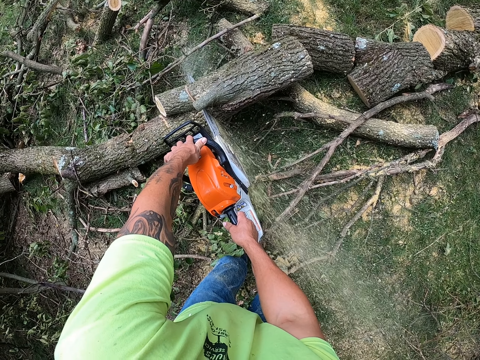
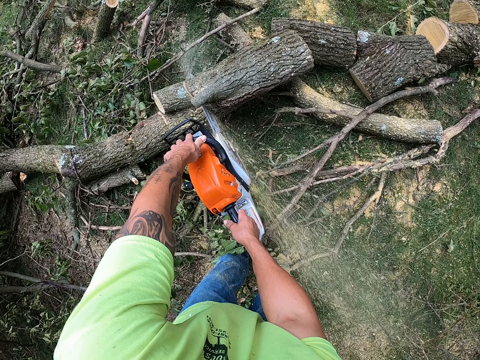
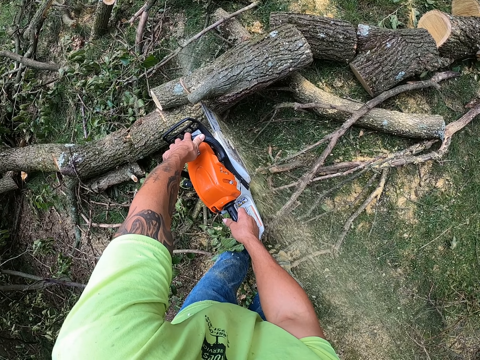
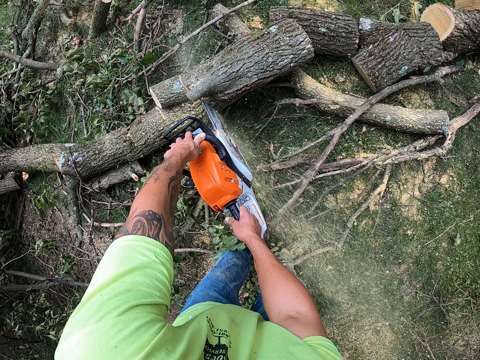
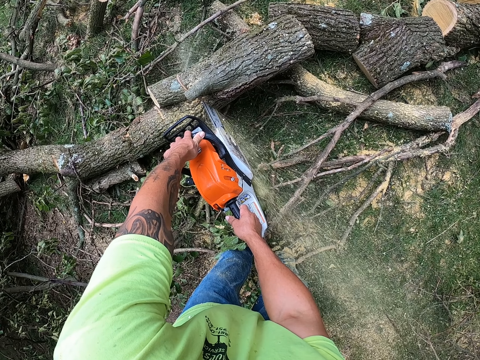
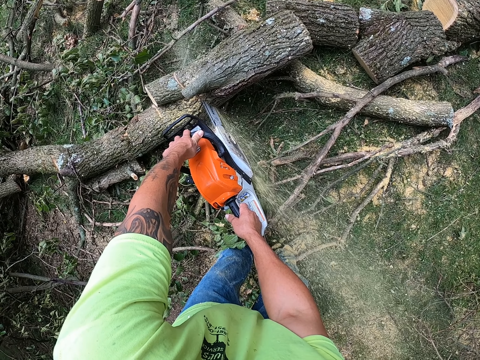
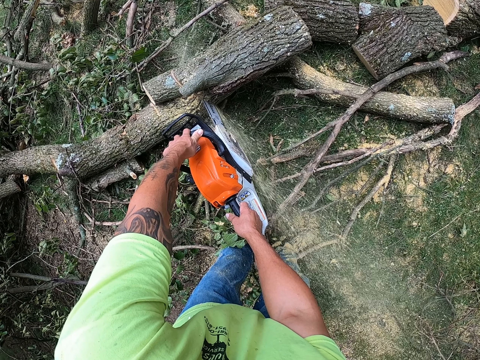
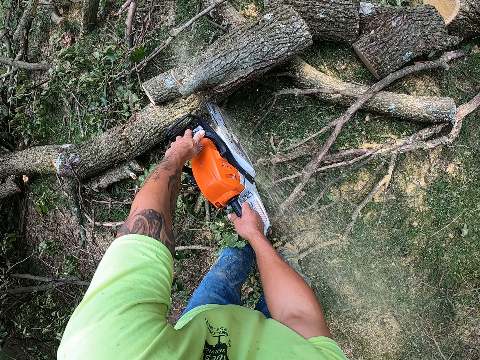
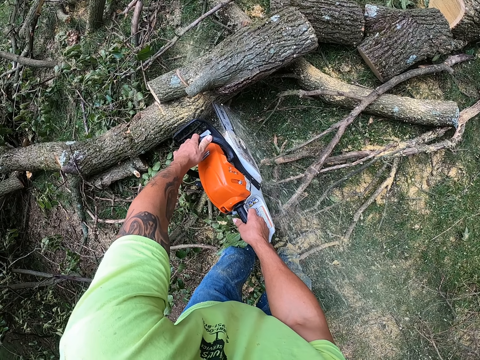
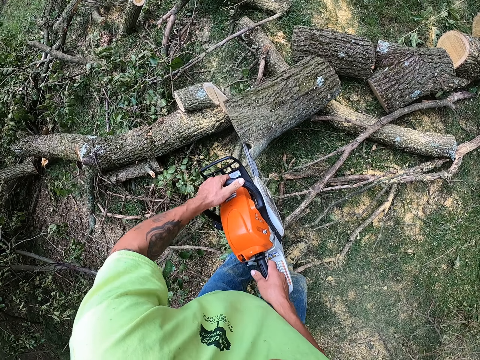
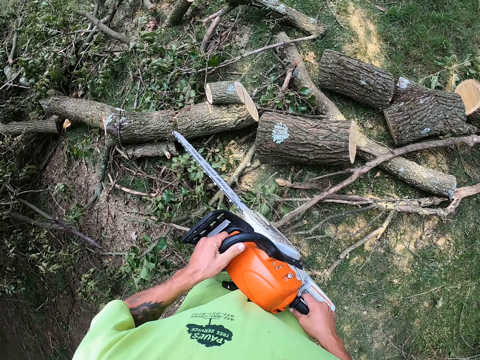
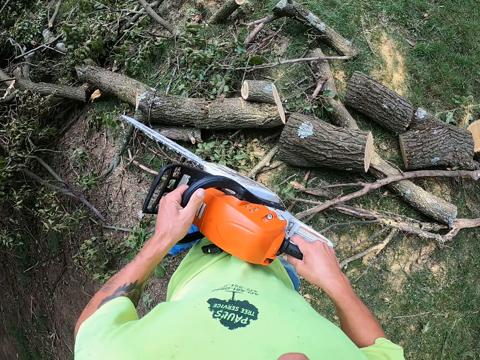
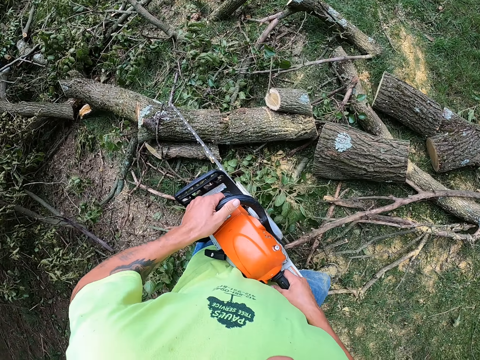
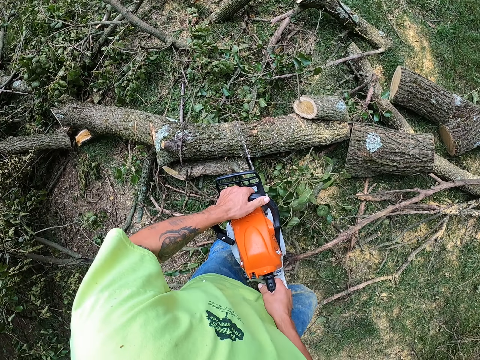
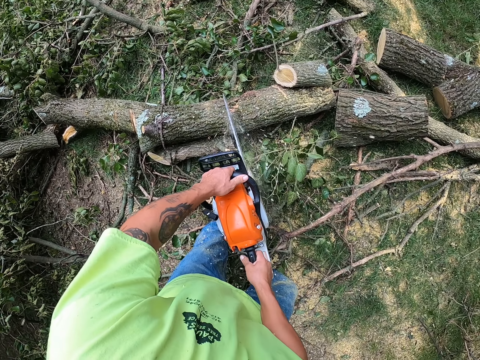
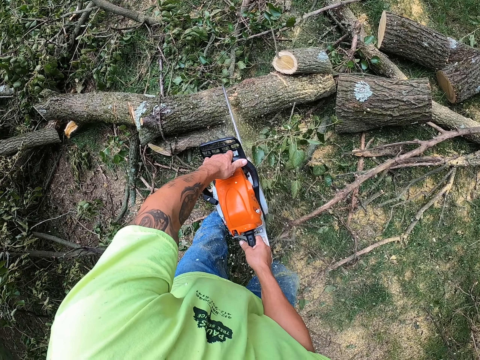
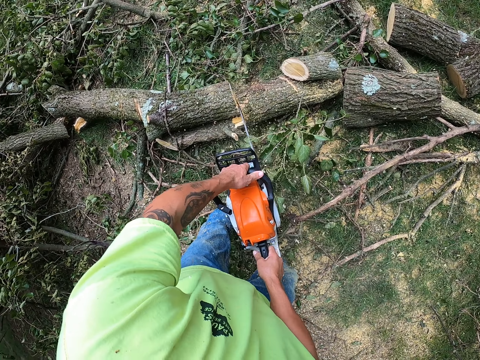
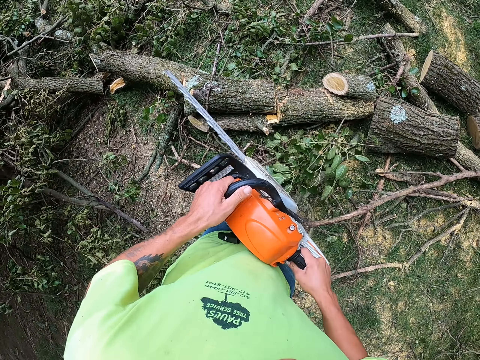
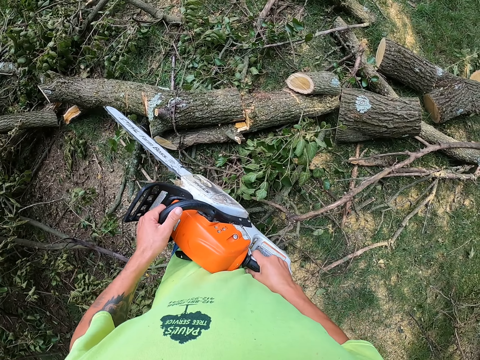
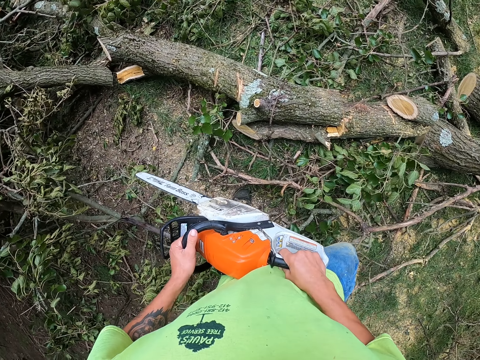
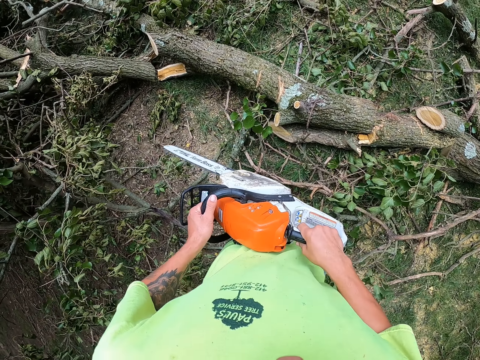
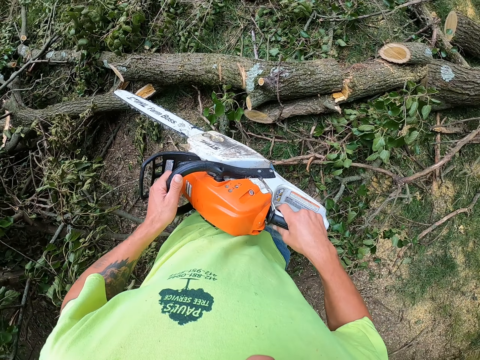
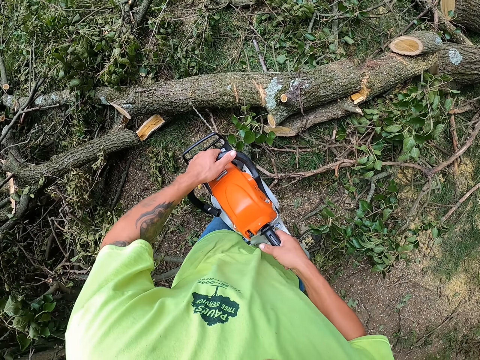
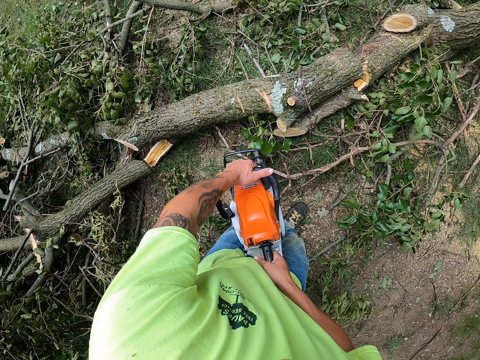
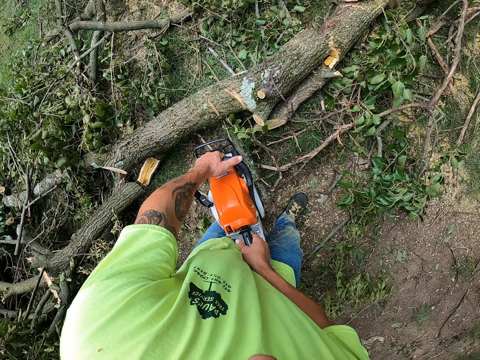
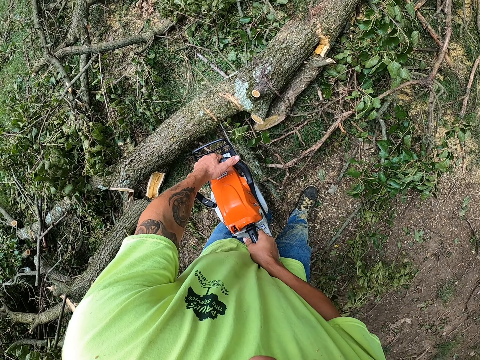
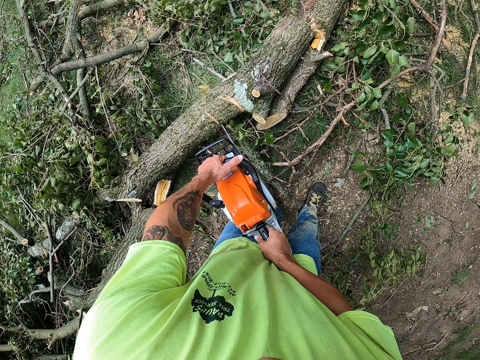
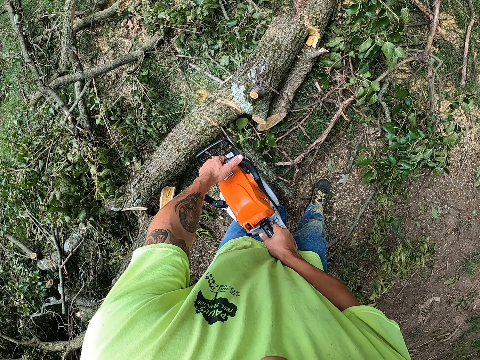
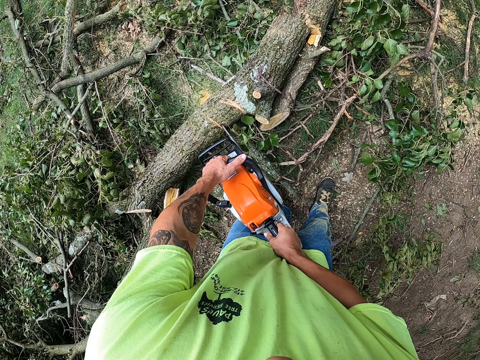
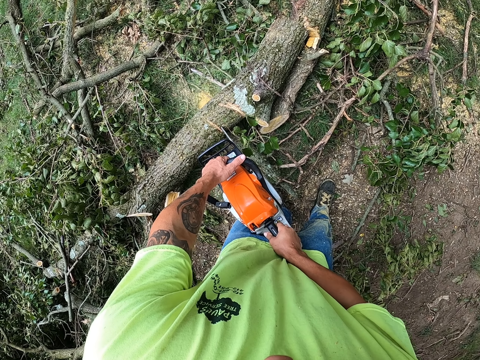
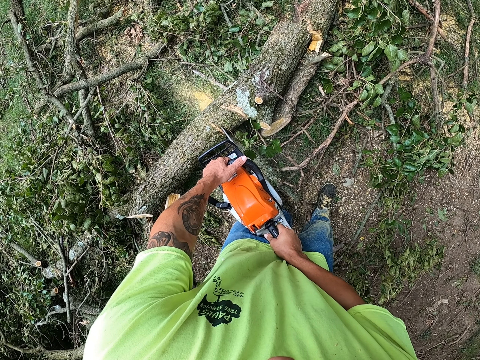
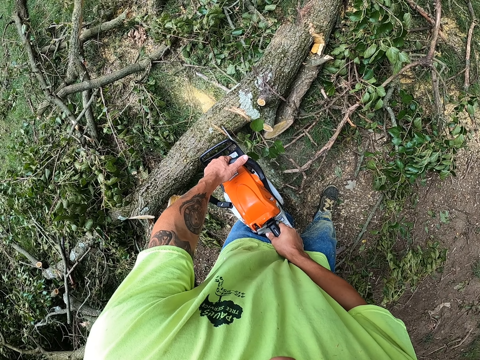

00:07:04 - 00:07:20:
The camera wearer cuts the trunk of the felled tree with the chainsaw with both hands. They cut the trunk of the felled tree with the chainsaw with both hands again.

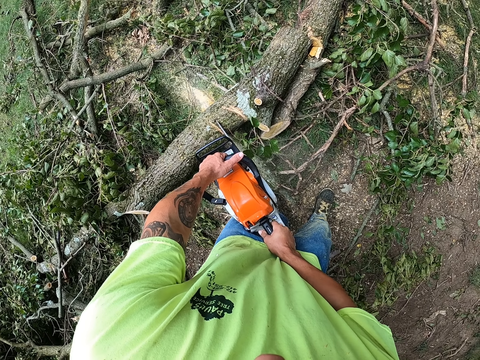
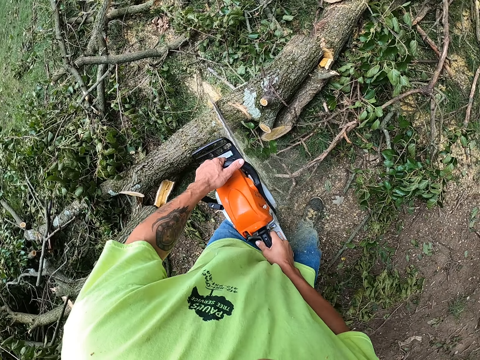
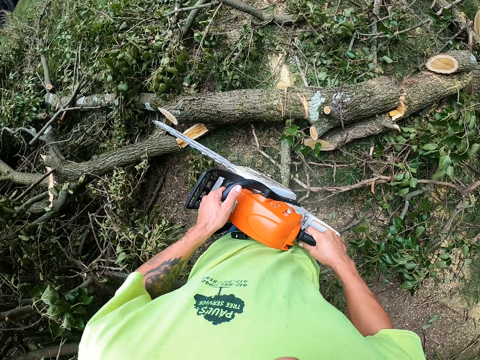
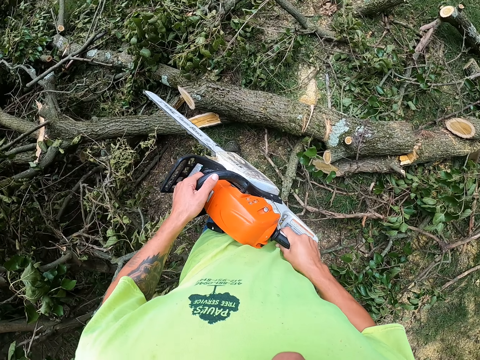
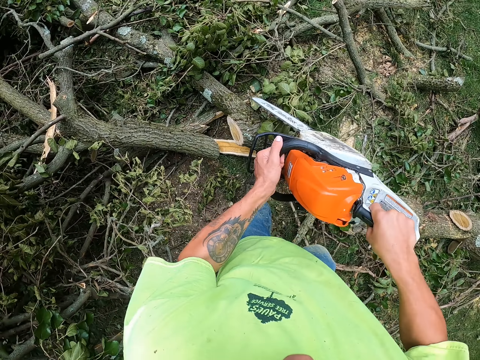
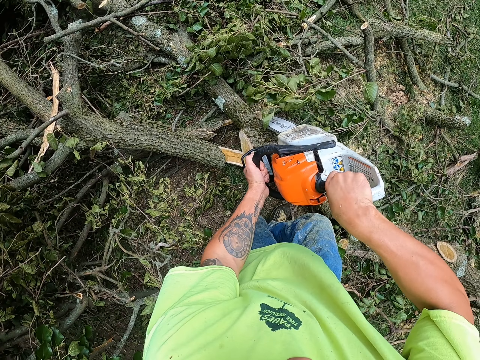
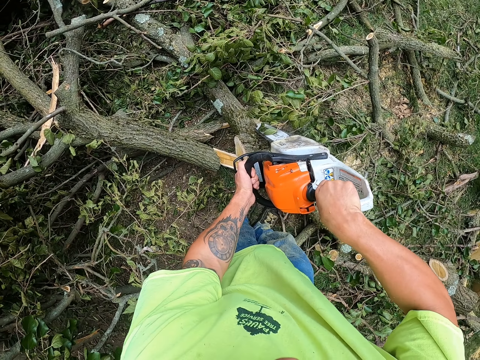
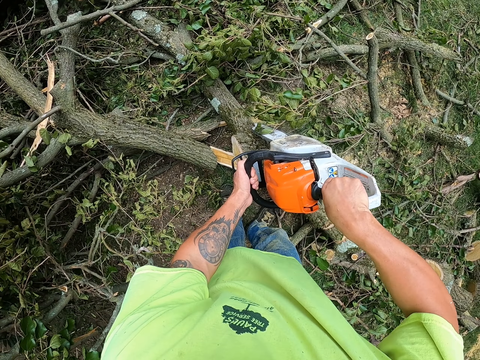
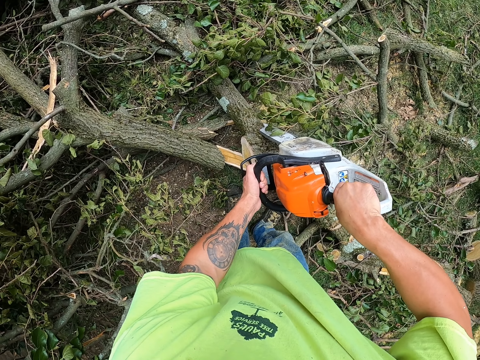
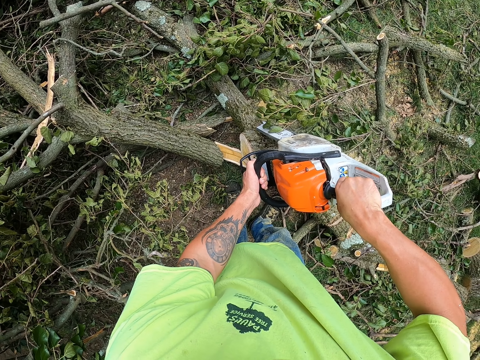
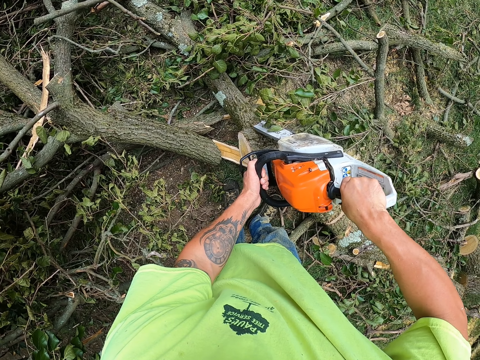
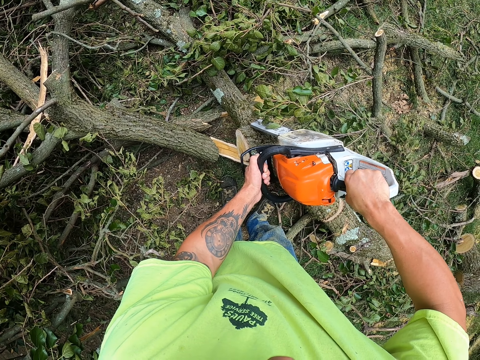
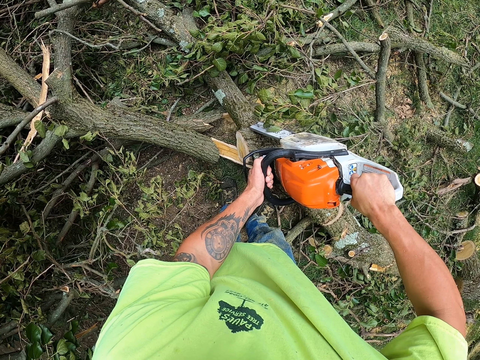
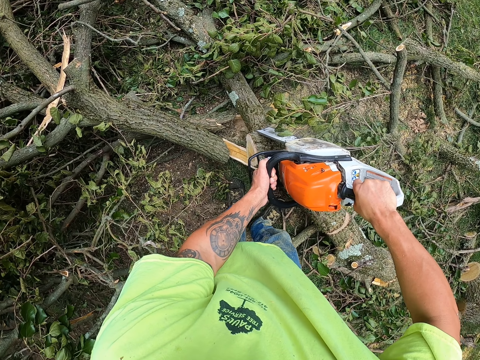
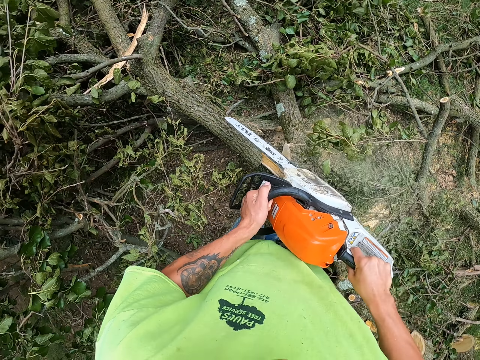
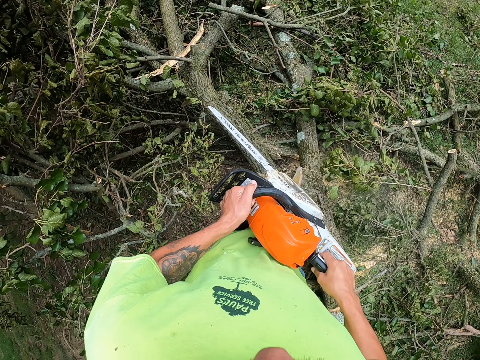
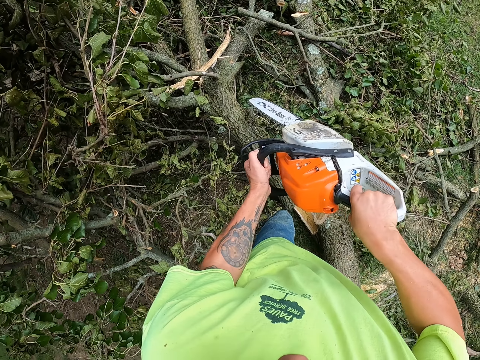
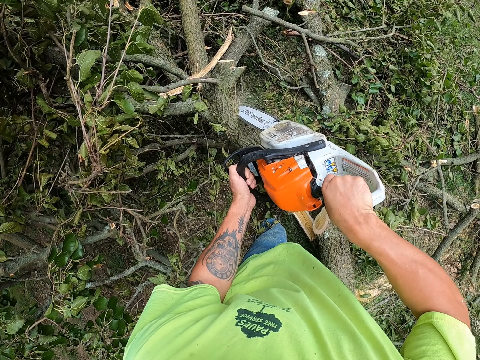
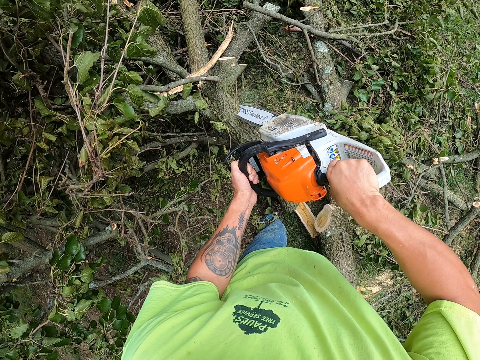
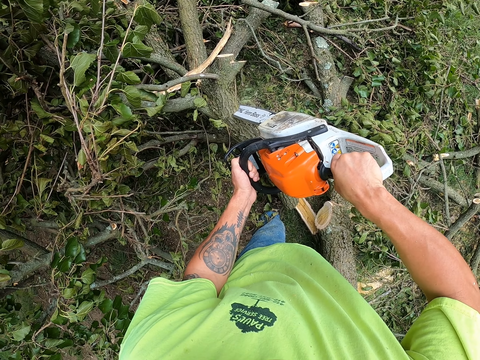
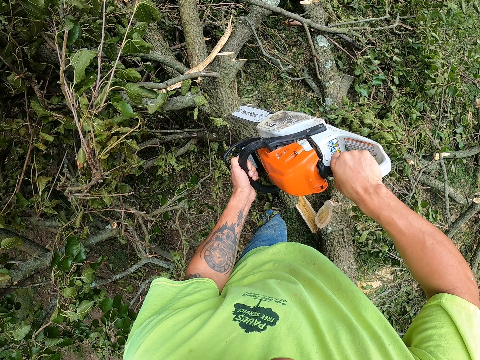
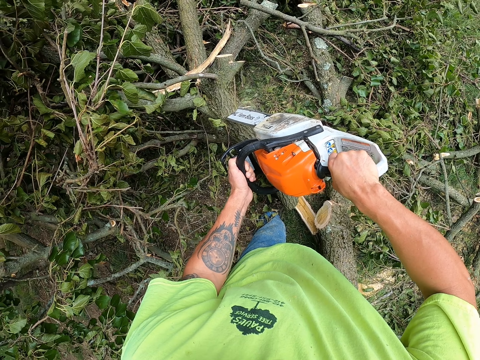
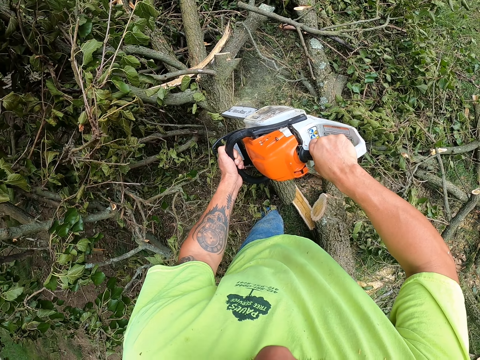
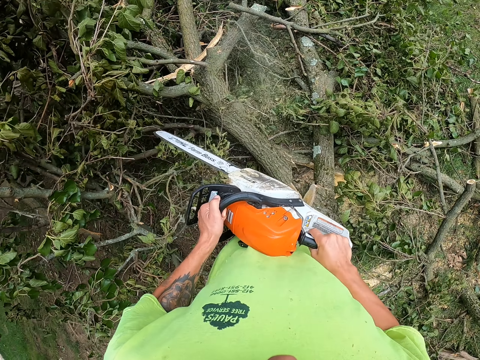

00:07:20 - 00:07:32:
The camera wearer cuts the trunk of the felled tree with the chainsaw with both hands. They cut the trunk of the felled tree with the chainsaw with both hands again.
